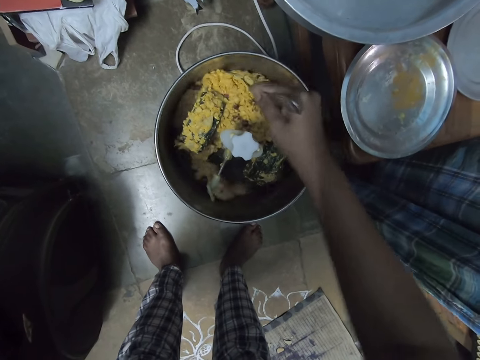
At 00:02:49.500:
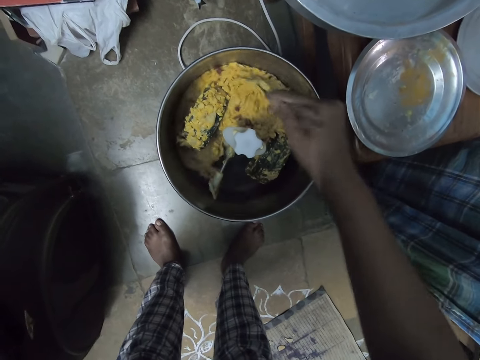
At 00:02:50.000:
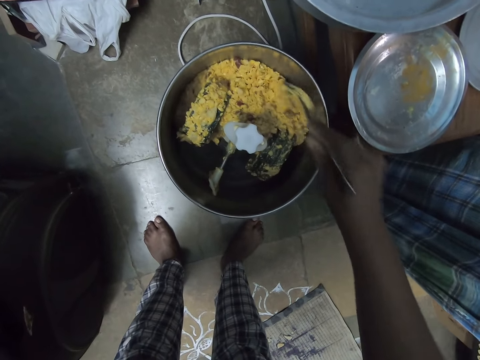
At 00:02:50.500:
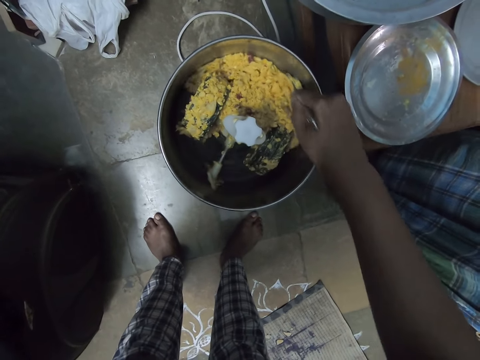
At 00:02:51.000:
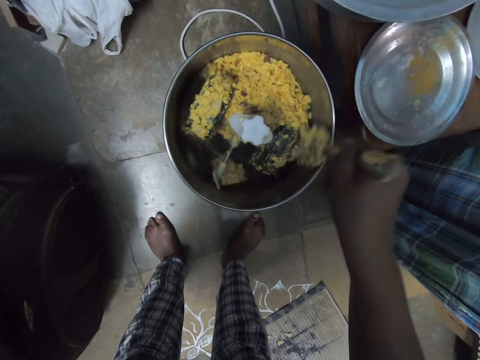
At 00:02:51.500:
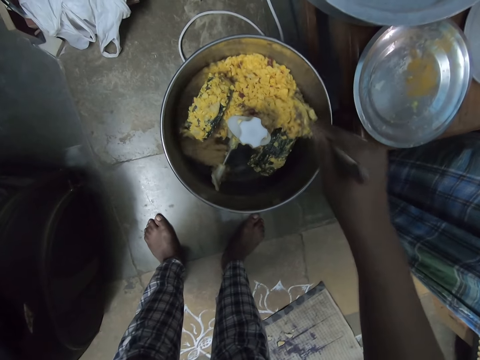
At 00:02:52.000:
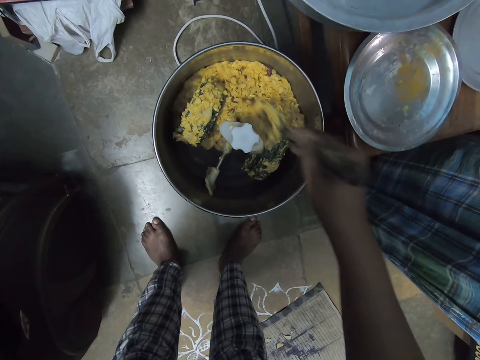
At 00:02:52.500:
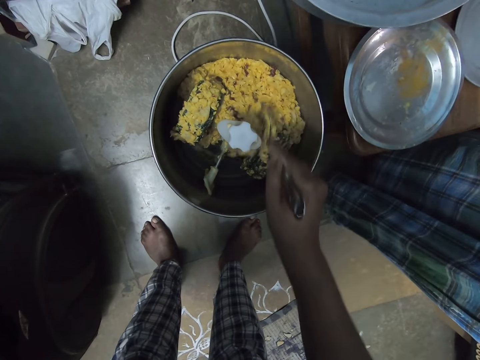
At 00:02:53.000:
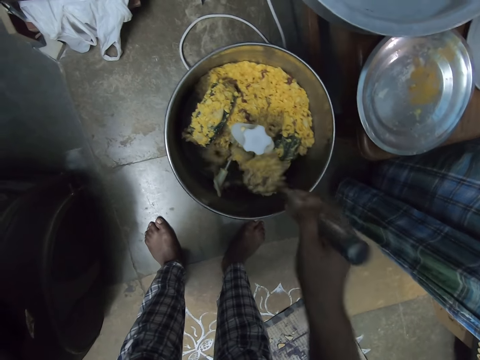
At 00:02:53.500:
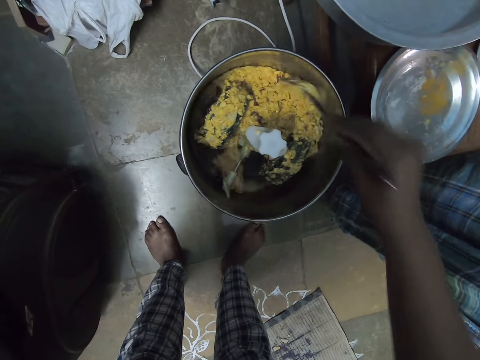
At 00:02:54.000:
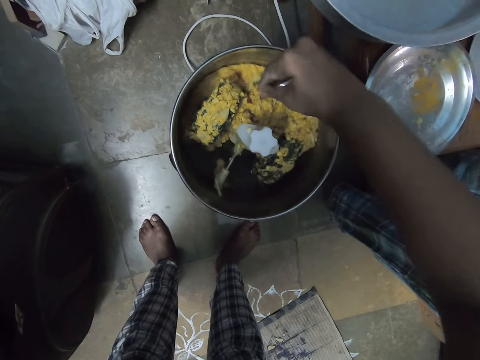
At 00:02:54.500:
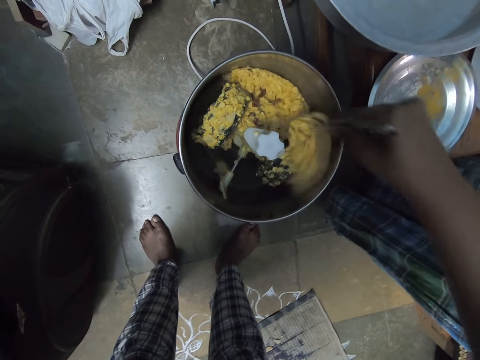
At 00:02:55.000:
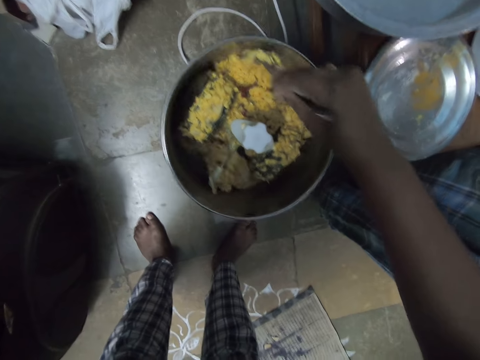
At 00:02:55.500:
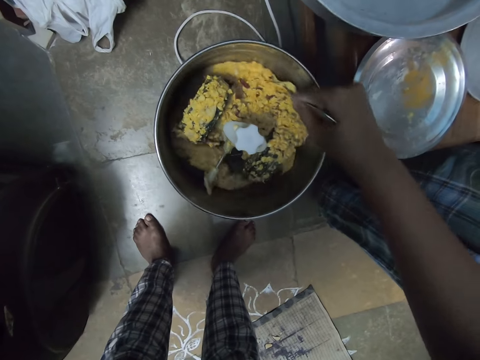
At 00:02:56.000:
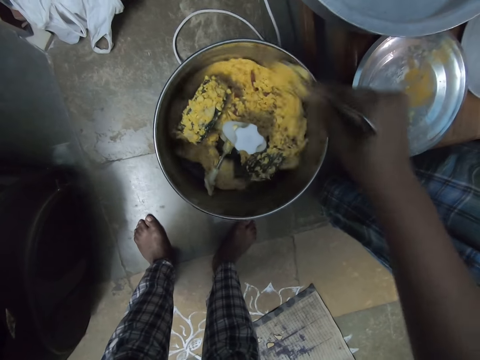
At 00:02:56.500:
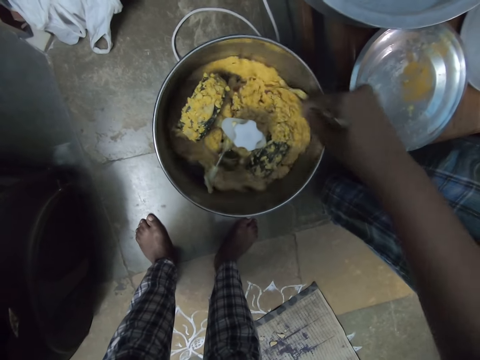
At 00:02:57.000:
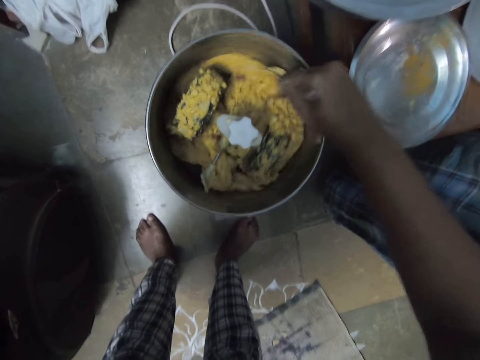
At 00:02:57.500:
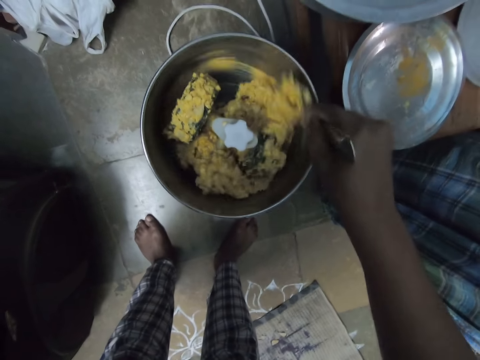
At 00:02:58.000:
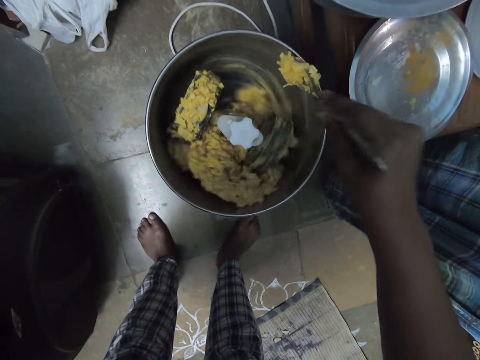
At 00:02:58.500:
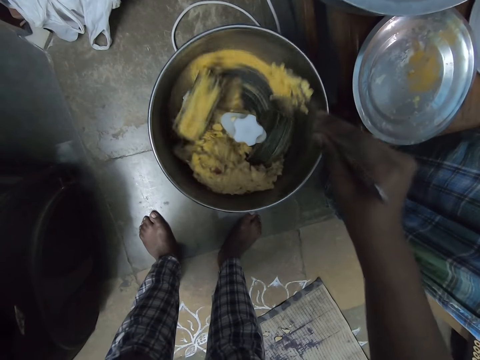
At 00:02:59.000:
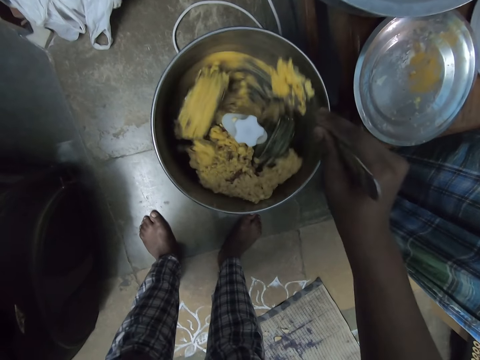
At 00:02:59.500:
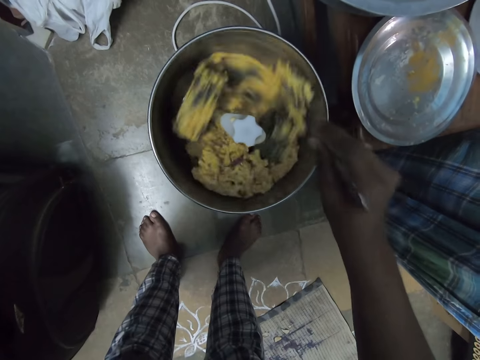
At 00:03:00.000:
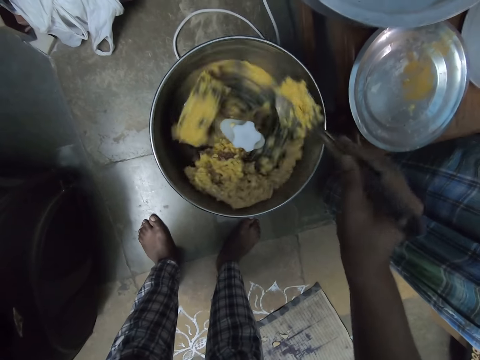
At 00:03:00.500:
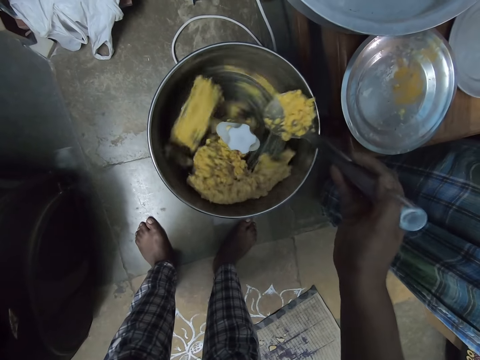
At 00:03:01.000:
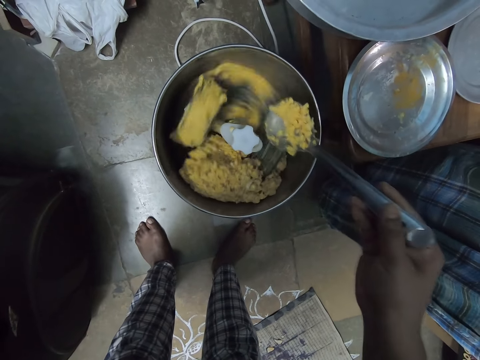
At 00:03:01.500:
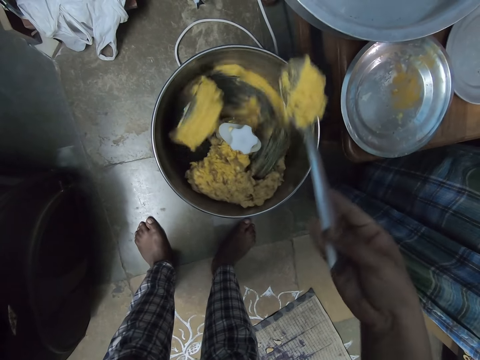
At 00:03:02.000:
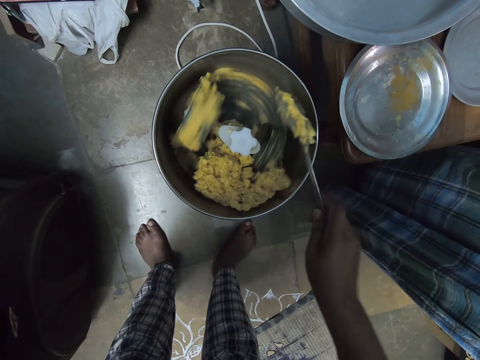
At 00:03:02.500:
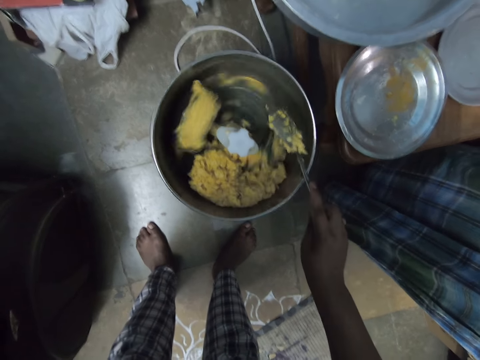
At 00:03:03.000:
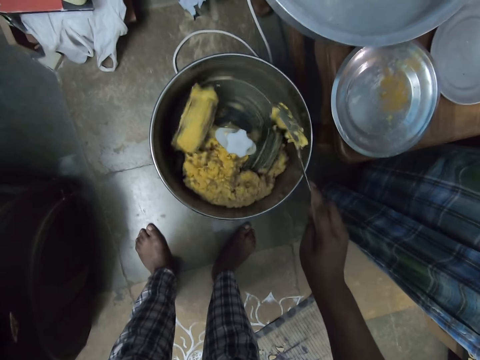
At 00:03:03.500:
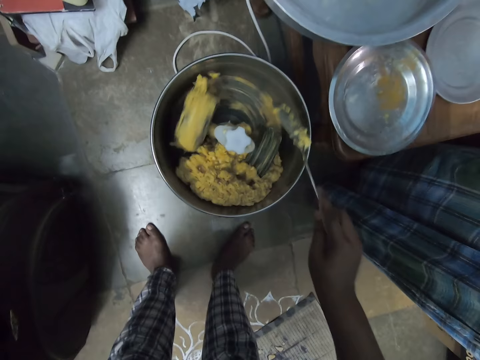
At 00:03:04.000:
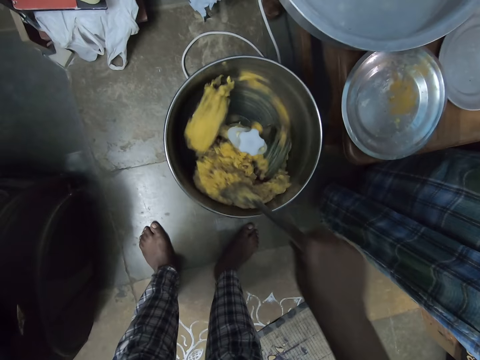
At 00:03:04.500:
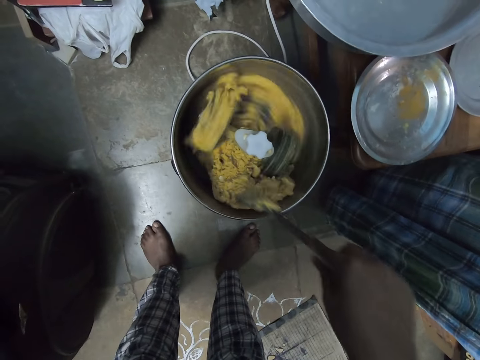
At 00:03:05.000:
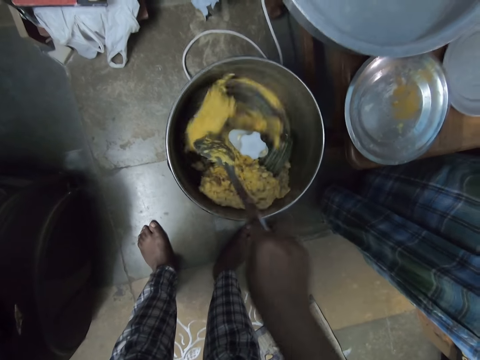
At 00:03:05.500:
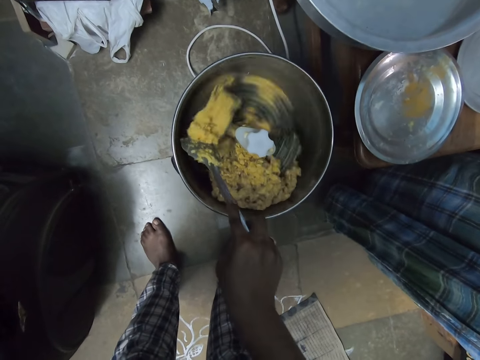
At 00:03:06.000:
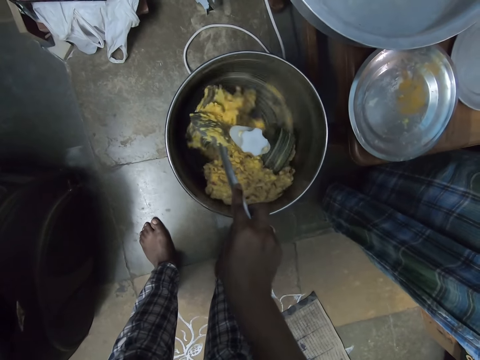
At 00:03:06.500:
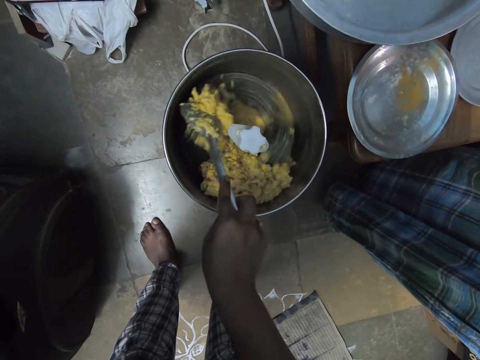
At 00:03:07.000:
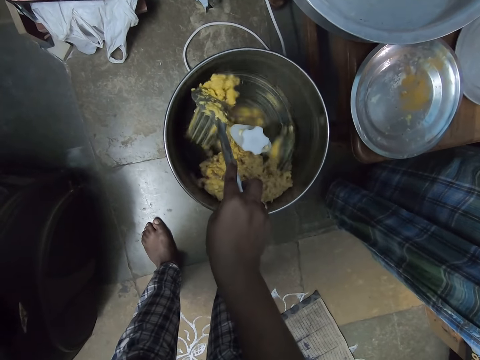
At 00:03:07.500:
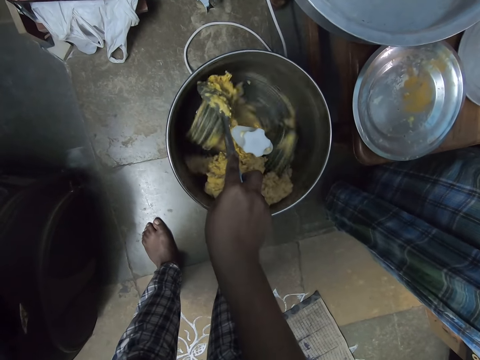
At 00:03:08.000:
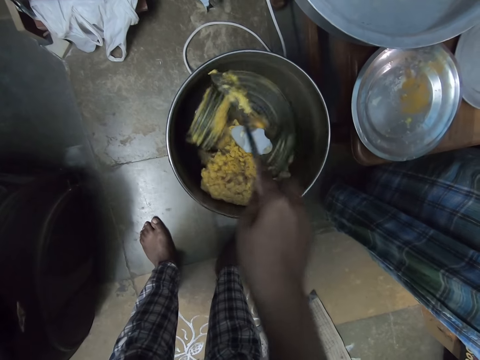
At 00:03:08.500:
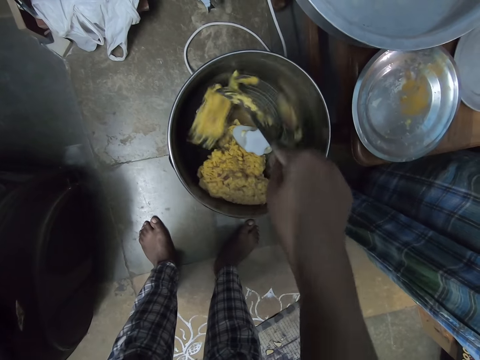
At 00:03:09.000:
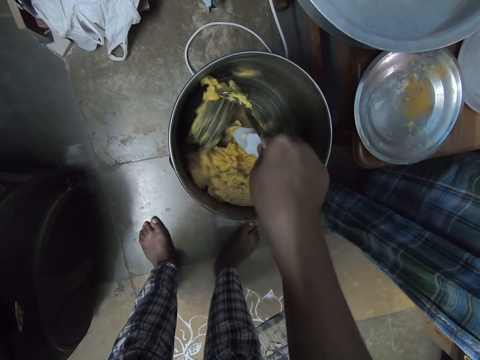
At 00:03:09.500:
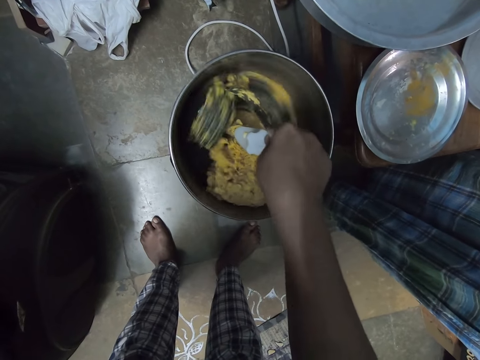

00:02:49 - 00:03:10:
The camera wearer shakes the spoon. He looks at the spoon. He taps the spoon in his right hand on the side of the mixer. He stirs the mixture in the mixer with the spoon in his right hand. He hits the spoon on the side of the blender again.

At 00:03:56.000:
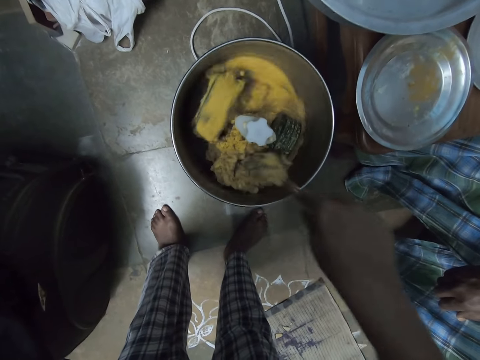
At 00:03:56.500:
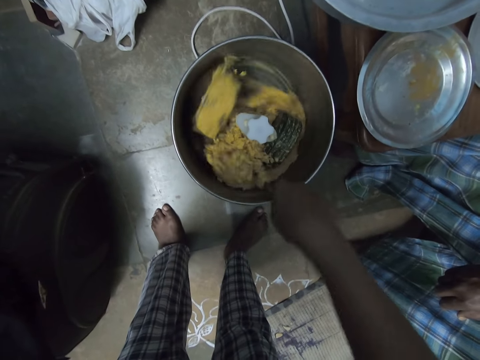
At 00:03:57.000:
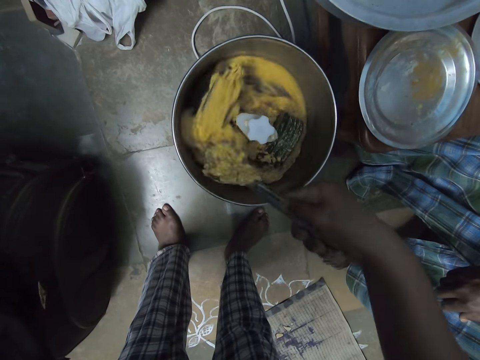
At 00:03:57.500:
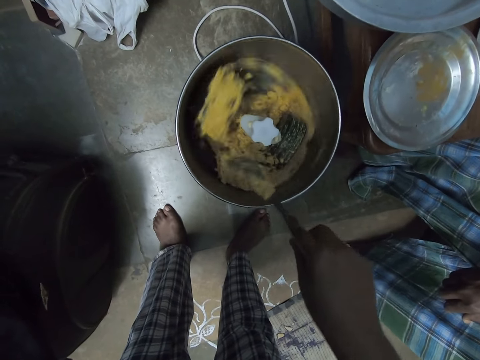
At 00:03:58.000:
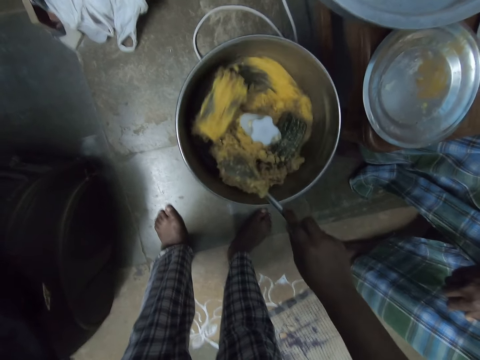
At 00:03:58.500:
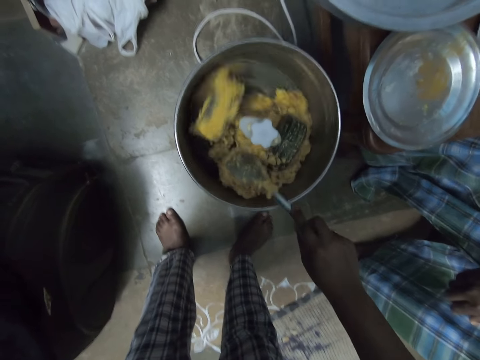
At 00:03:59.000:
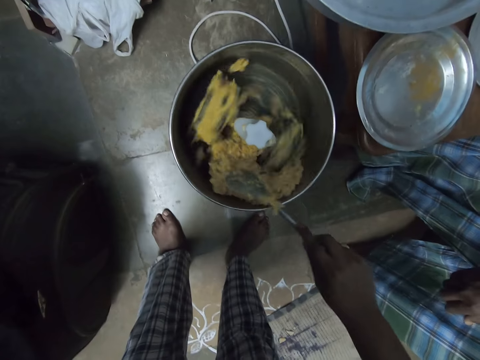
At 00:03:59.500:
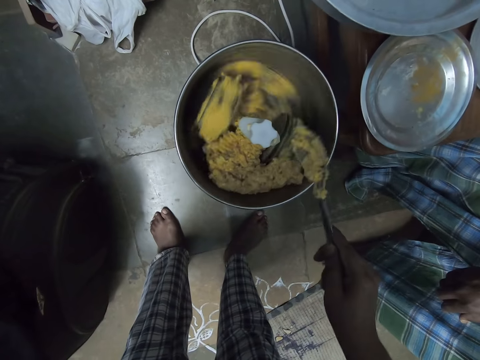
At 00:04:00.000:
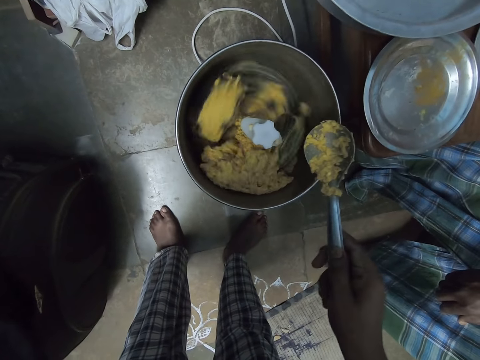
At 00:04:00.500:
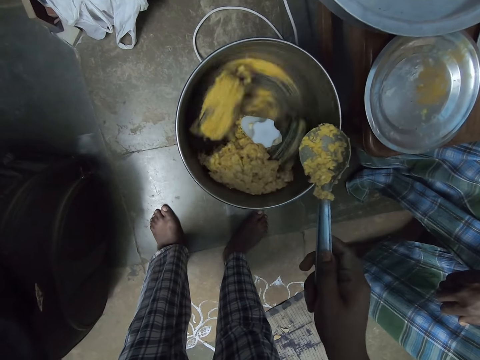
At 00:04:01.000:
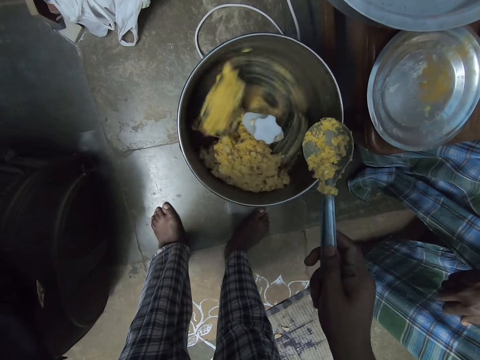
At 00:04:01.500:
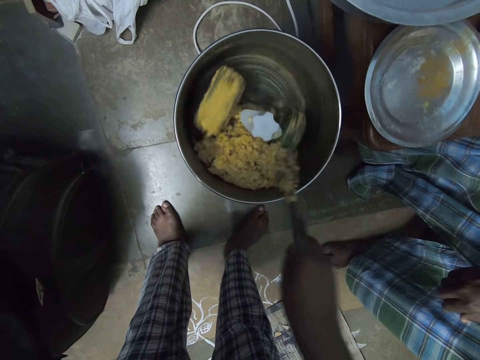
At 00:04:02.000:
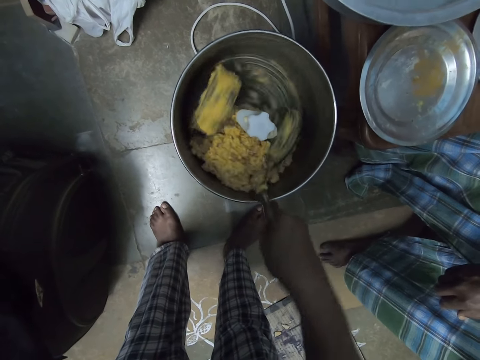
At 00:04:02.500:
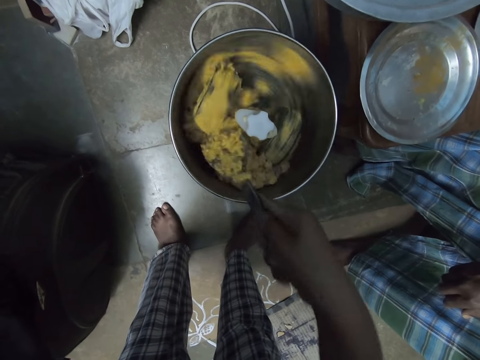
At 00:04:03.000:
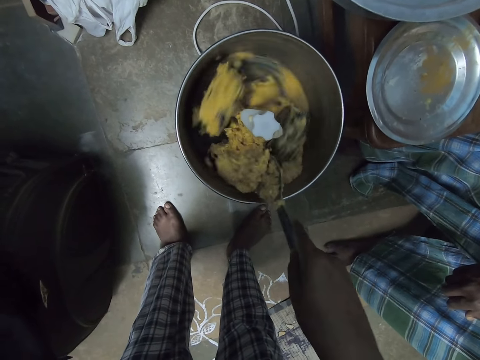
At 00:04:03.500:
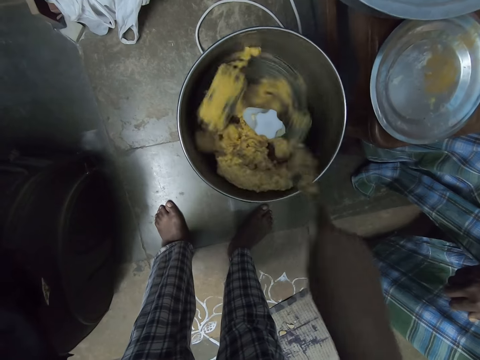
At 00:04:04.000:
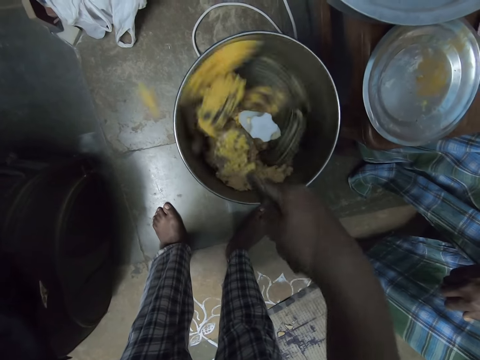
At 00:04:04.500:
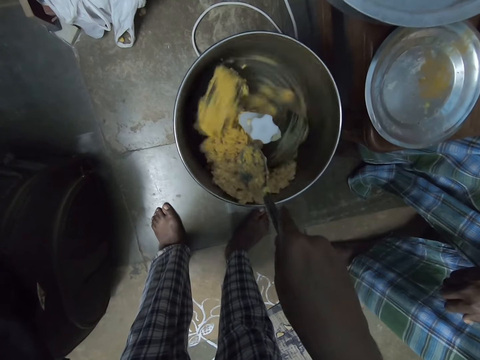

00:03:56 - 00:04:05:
The camera wearer taps the spoon in his right hand on the side of the mixer. He looks at the blender. He stirs the mixture in the mixer with the spoon in his right hand. He hits the spoon on the side of the blender.
